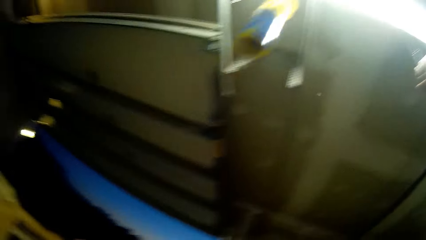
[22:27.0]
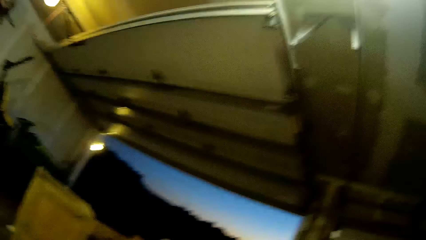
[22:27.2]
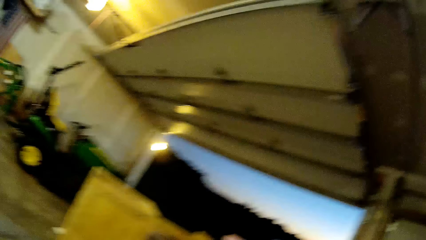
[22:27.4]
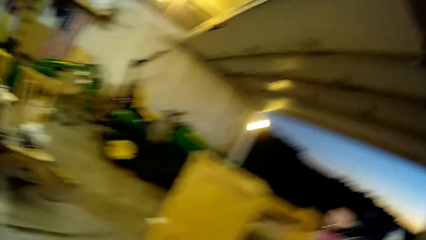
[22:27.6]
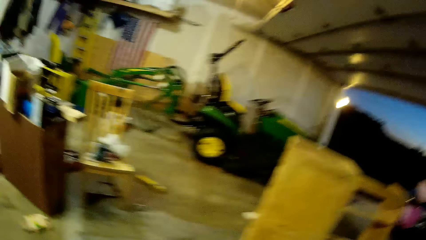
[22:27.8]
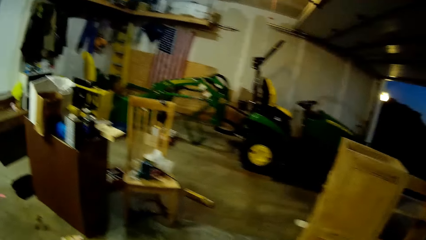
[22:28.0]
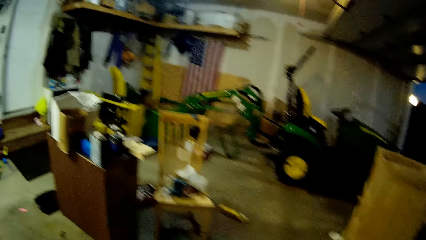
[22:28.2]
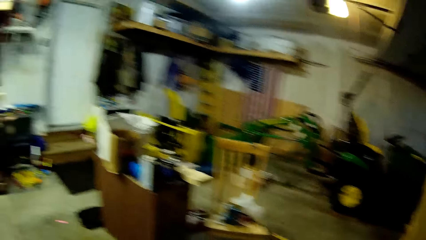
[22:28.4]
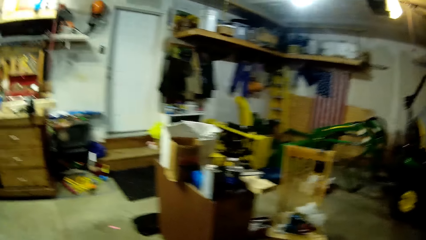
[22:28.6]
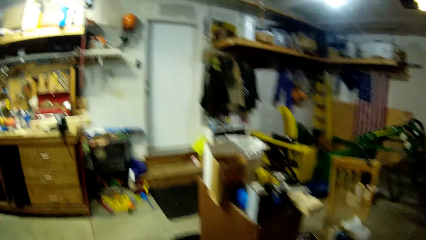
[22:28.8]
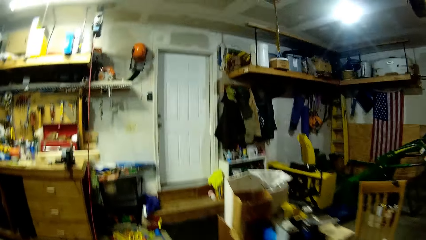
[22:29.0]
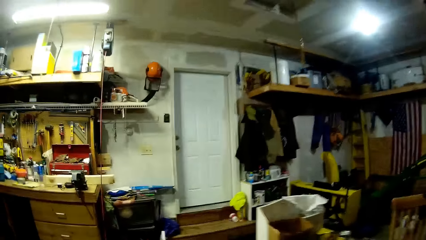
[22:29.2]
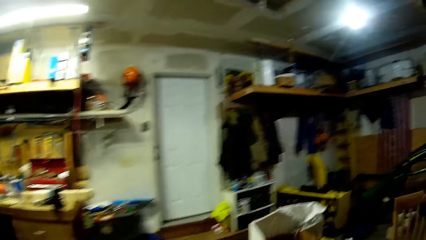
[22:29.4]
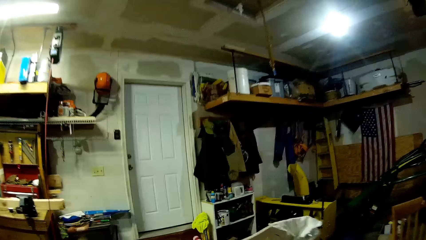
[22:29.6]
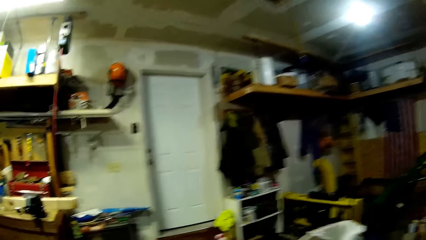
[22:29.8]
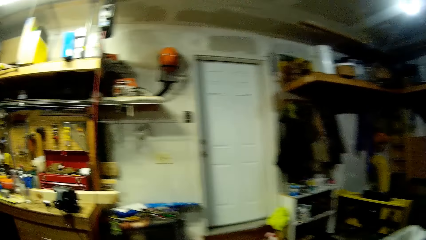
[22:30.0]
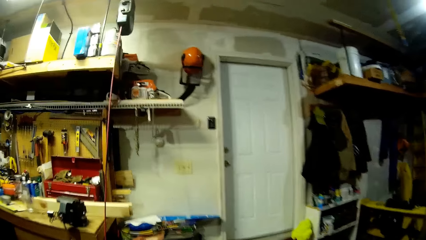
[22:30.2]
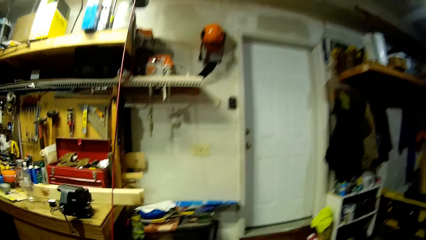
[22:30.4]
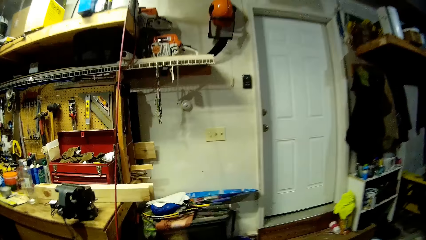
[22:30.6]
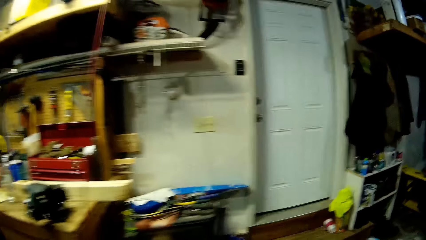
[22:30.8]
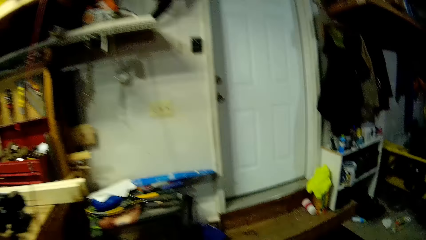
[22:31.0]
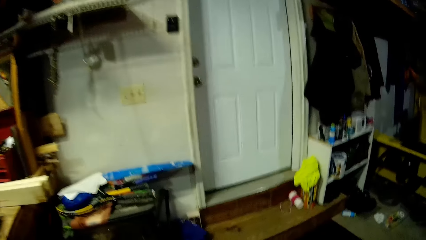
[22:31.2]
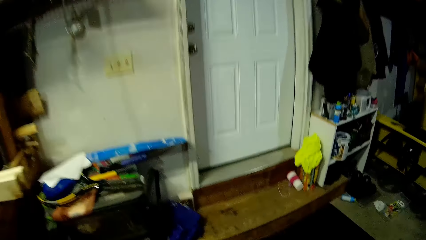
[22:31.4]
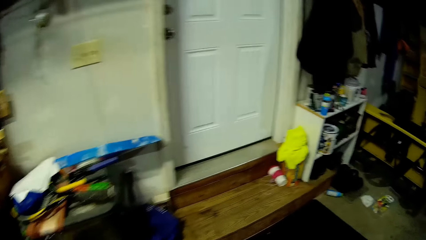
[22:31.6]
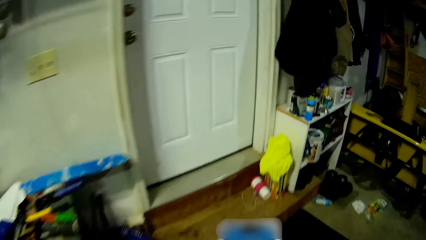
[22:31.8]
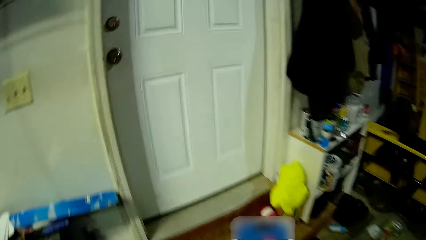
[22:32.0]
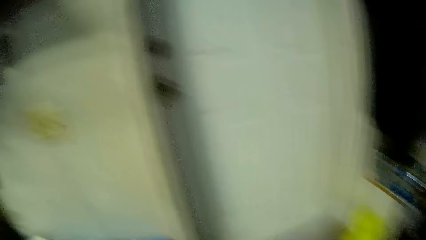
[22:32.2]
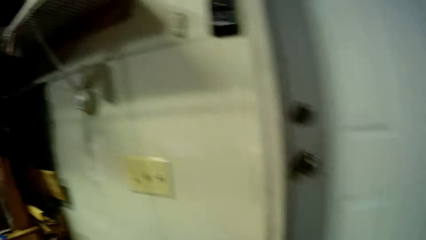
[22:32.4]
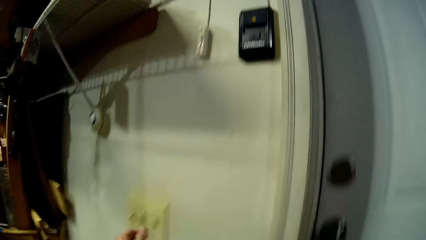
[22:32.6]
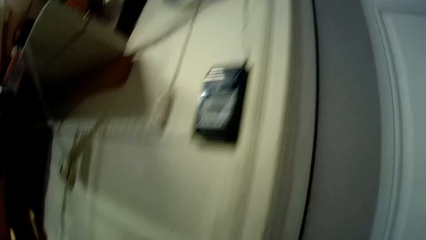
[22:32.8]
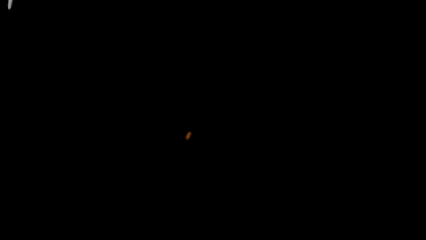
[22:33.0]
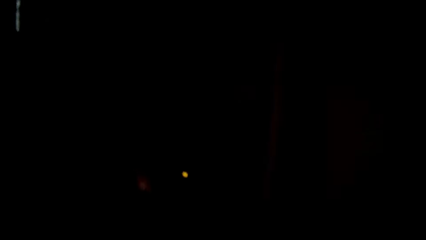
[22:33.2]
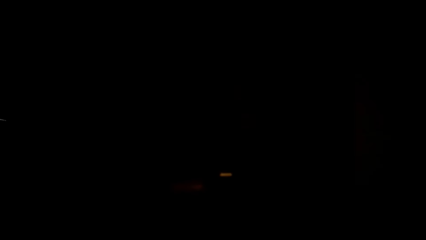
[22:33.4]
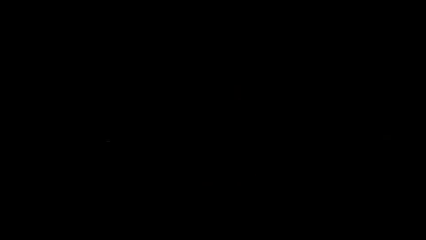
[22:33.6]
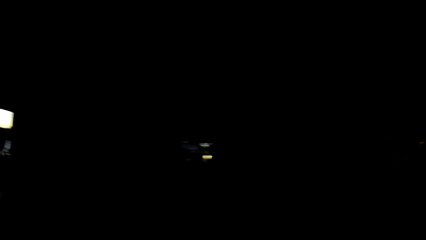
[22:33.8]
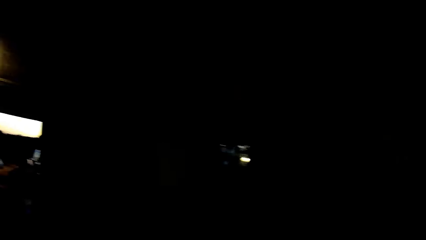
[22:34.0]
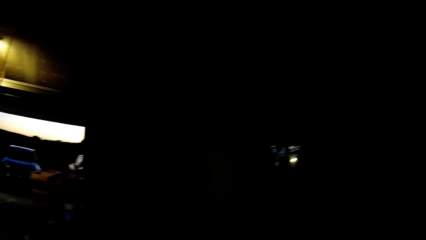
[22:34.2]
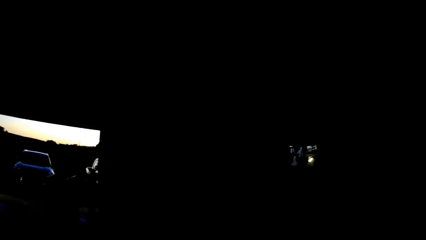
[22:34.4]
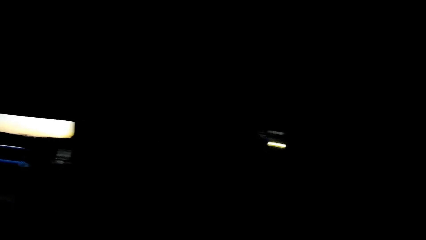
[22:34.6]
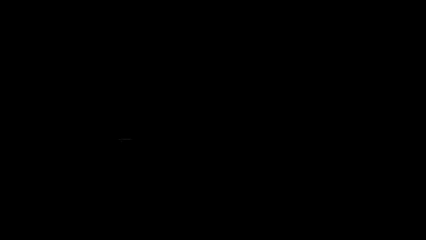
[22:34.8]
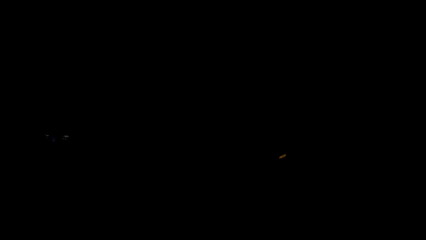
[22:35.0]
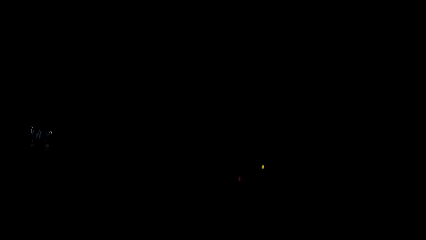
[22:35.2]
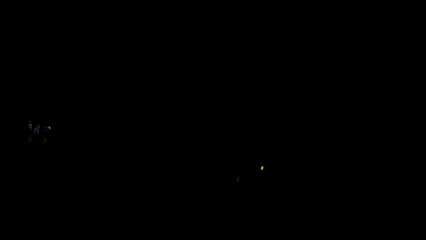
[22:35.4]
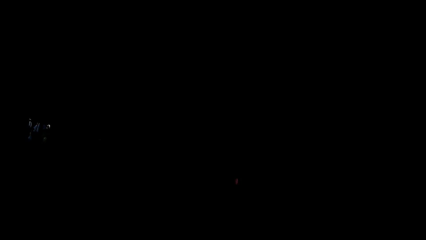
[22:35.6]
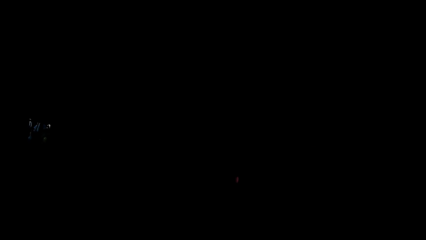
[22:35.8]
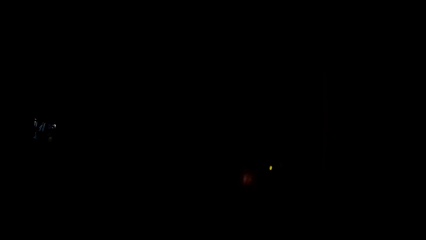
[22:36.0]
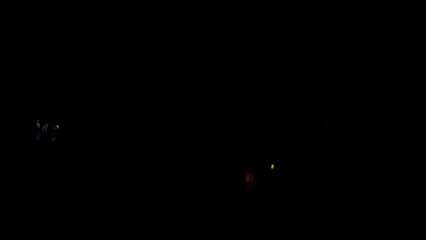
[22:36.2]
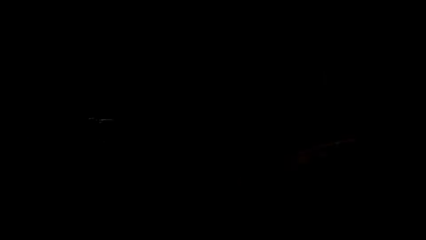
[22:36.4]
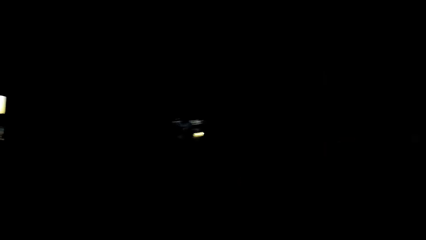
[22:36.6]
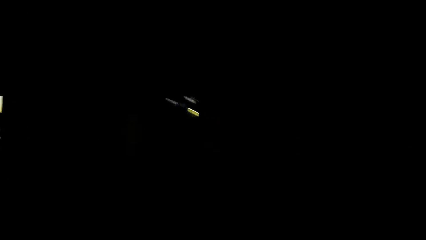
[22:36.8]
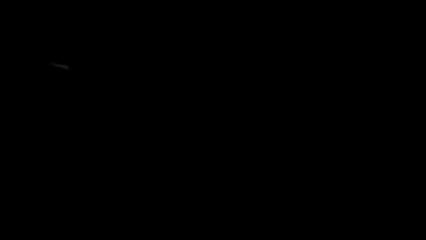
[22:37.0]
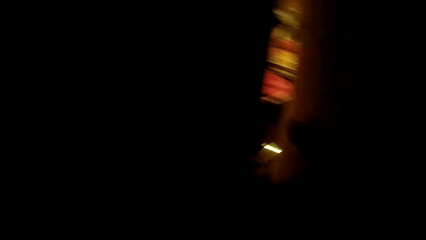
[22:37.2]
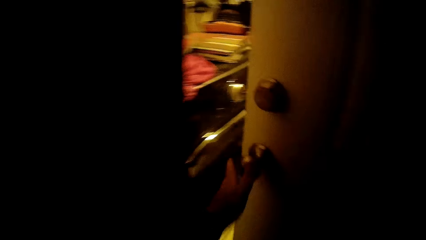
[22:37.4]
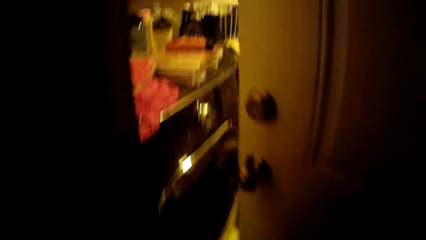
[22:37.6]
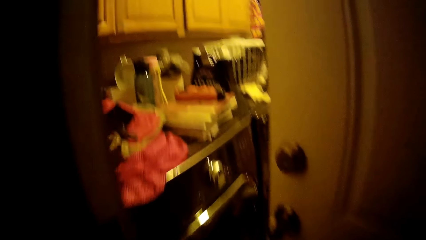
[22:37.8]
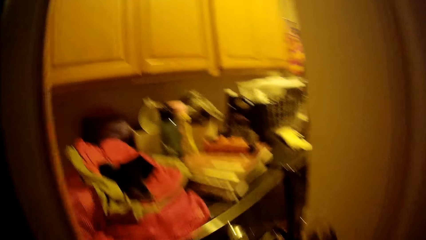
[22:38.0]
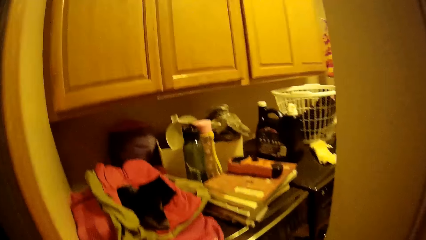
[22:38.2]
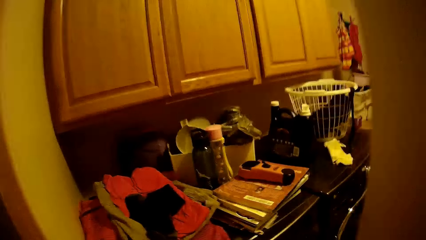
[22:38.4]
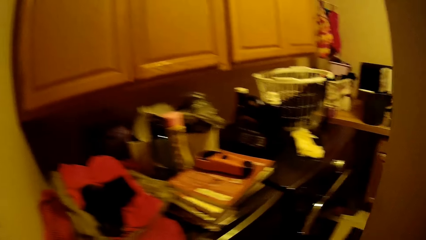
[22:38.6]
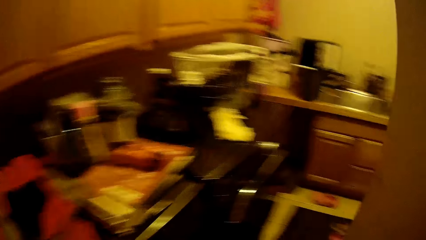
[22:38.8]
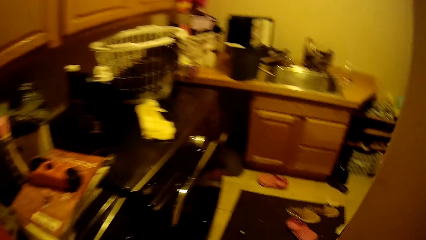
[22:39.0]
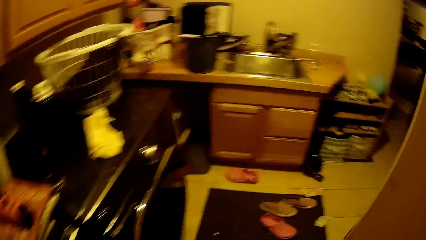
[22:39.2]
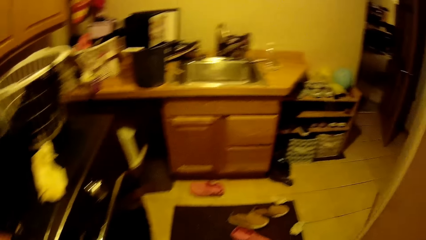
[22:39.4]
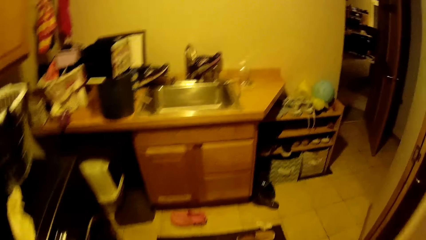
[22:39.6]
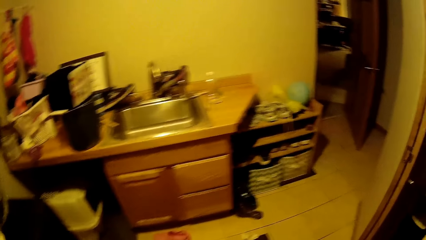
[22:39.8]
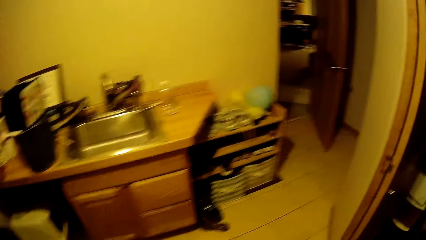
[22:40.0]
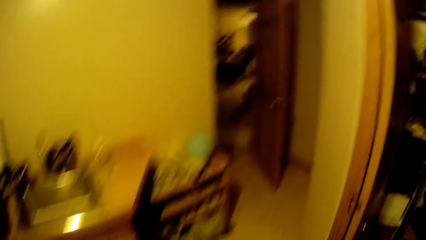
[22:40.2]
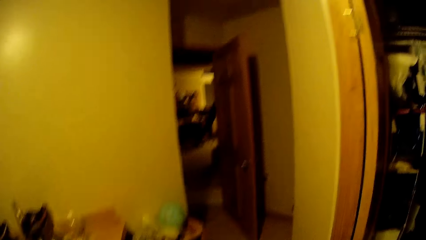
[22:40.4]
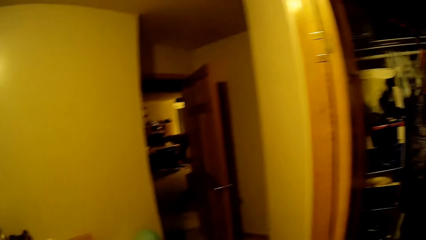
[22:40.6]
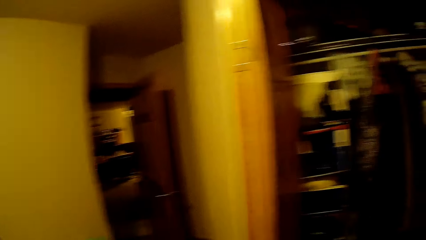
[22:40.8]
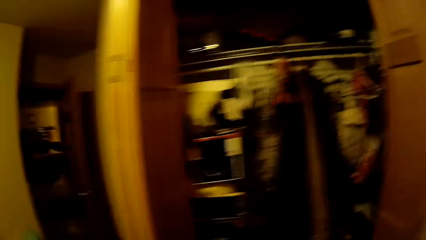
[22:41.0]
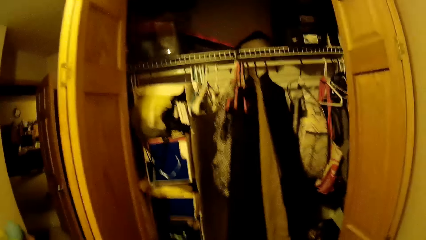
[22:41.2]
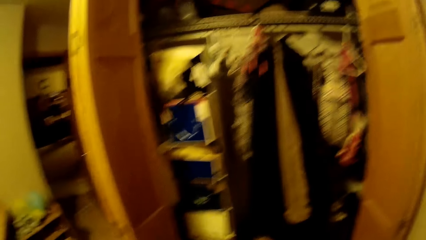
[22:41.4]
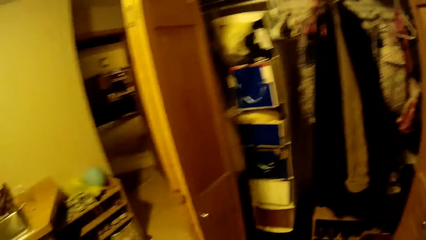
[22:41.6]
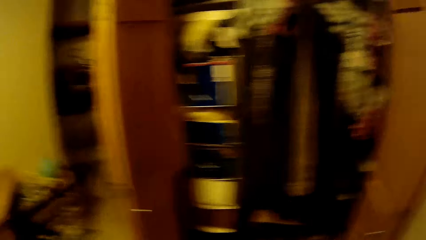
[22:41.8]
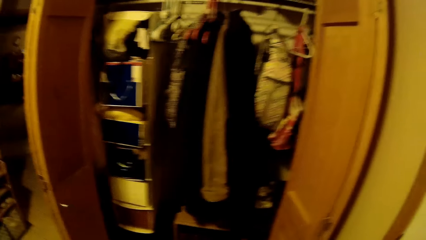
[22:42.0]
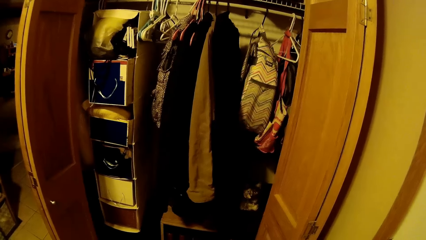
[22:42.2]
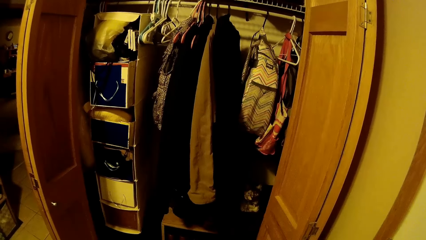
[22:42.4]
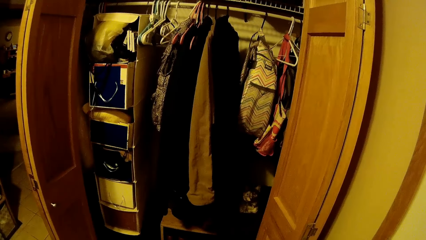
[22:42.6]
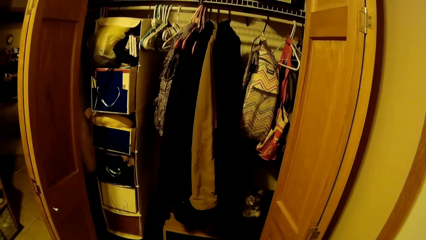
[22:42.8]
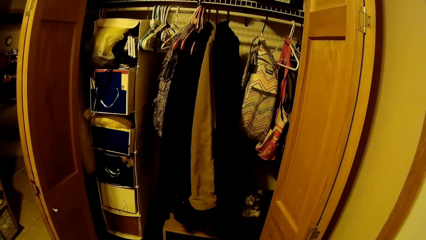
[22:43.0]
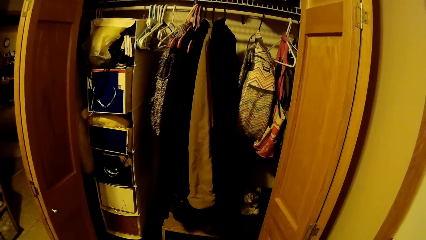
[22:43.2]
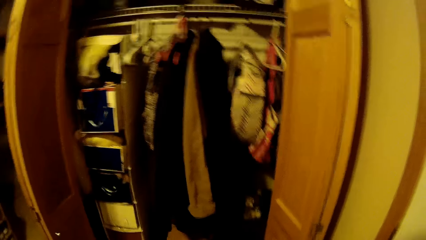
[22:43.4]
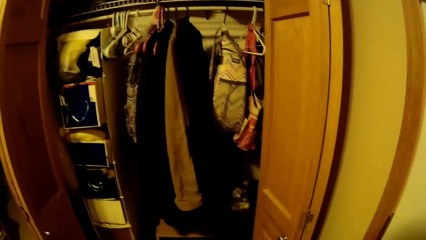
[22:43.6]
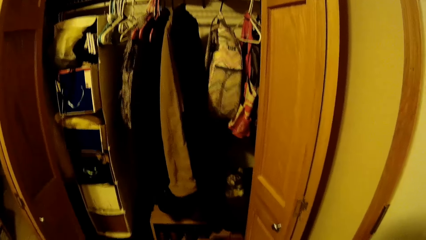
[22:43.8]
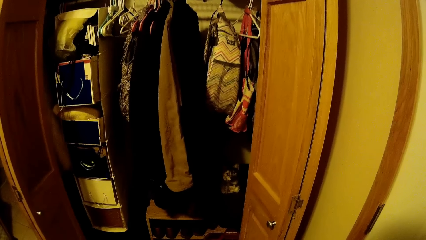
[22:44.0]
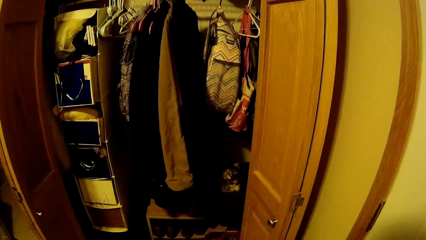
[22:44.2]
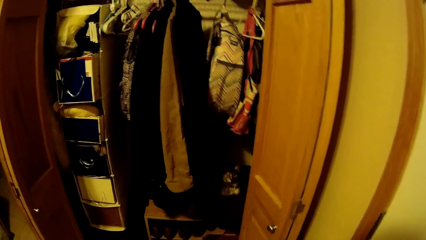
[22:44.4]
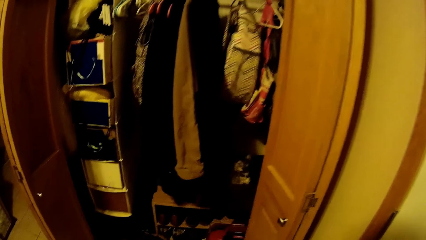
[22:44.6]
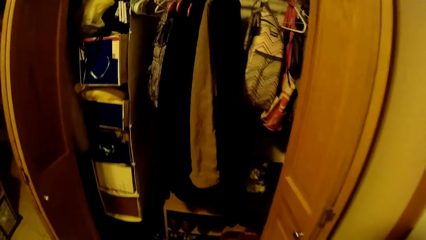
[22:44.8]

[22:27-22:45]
The camera wearer pulls down the light switch. They hold something. They walk. They check the phone. They walk. They turn off the lights. They open the door. They enter the room. They walk. They look in the closet.
